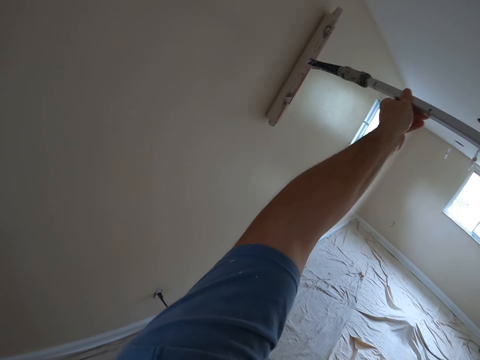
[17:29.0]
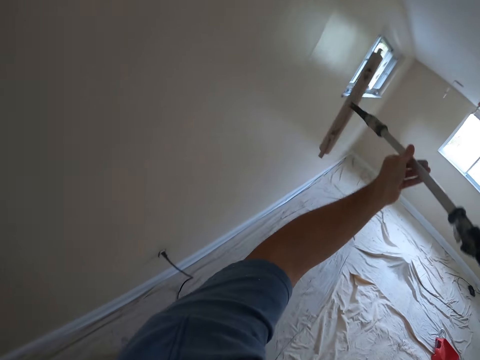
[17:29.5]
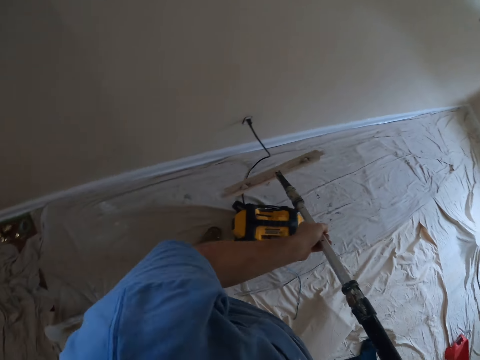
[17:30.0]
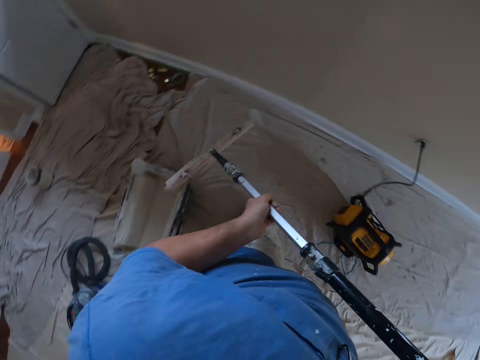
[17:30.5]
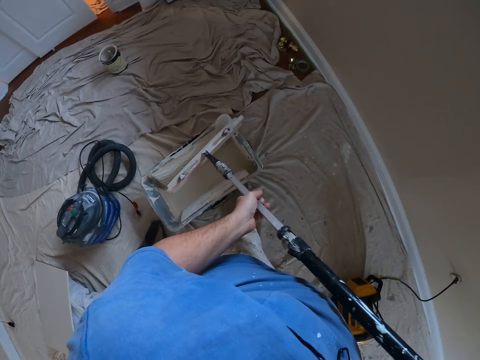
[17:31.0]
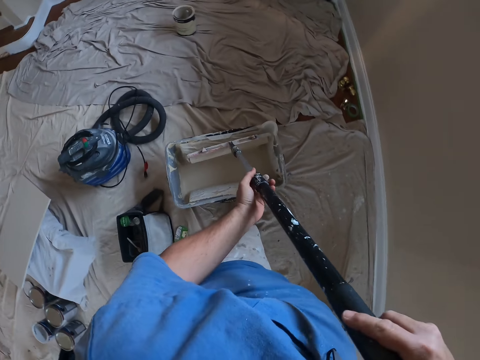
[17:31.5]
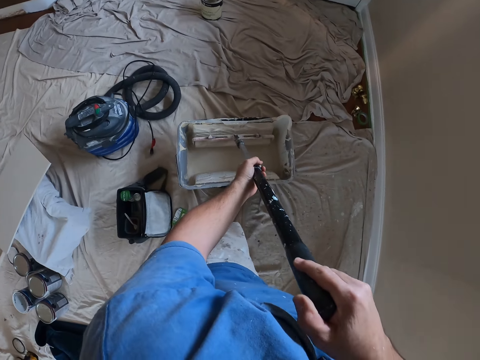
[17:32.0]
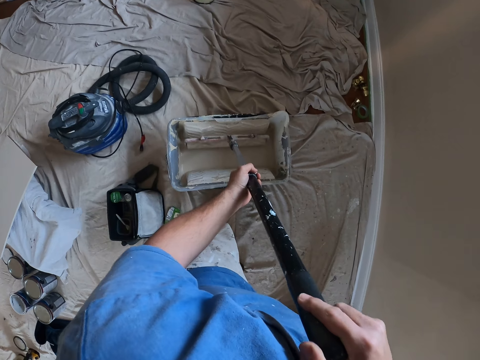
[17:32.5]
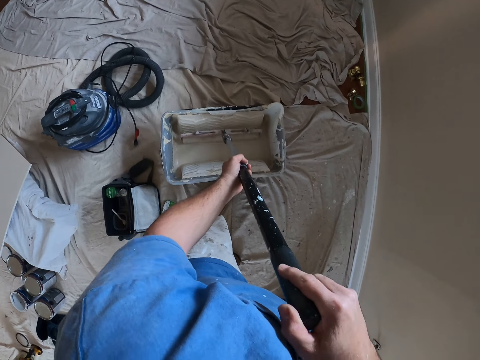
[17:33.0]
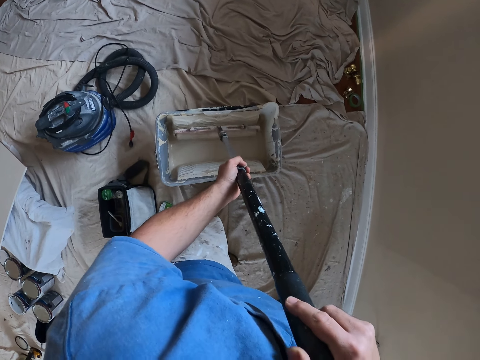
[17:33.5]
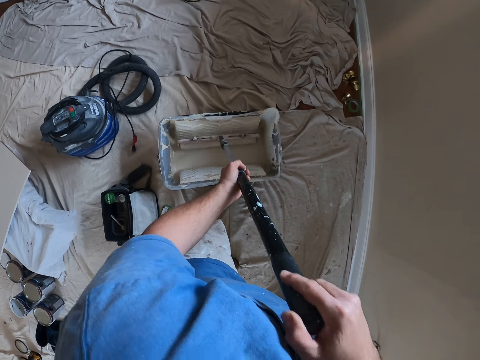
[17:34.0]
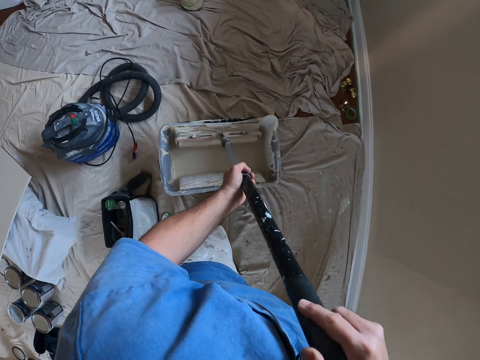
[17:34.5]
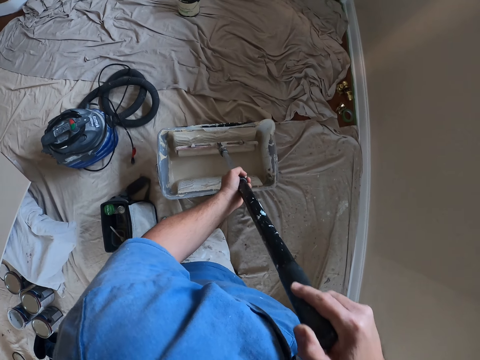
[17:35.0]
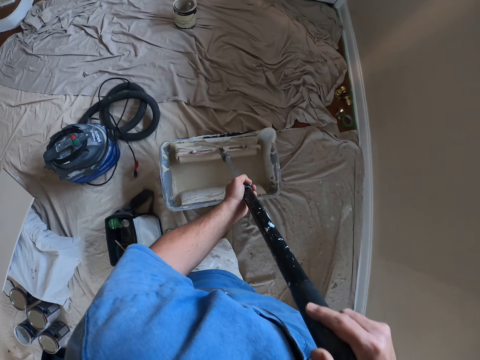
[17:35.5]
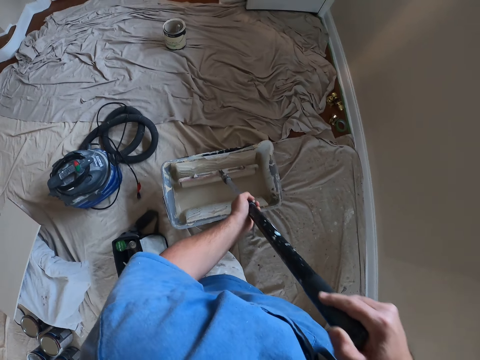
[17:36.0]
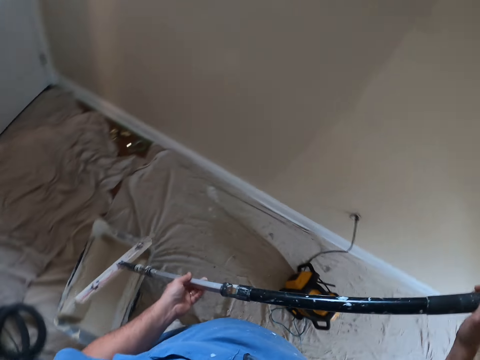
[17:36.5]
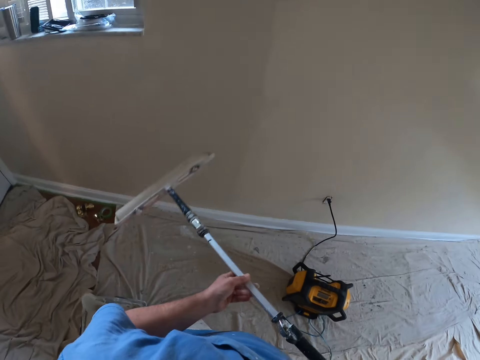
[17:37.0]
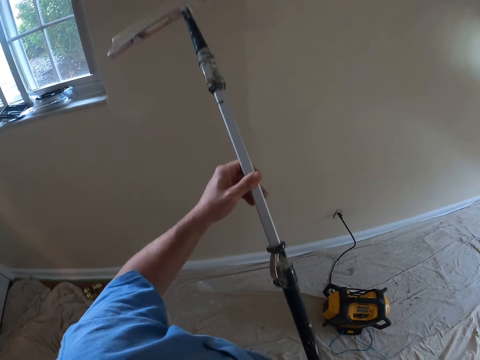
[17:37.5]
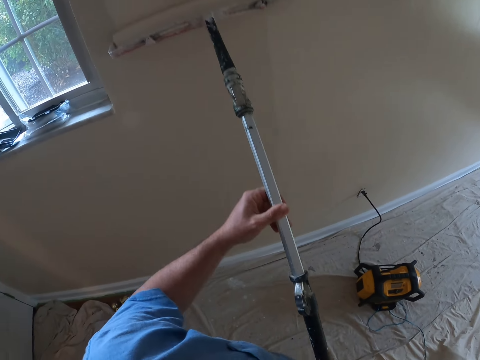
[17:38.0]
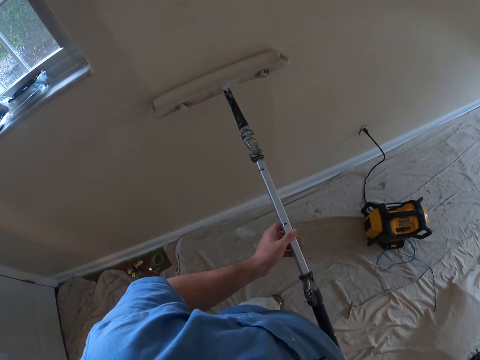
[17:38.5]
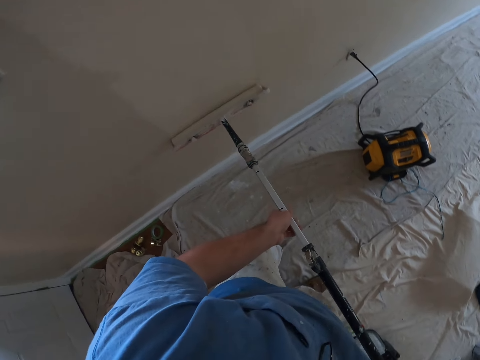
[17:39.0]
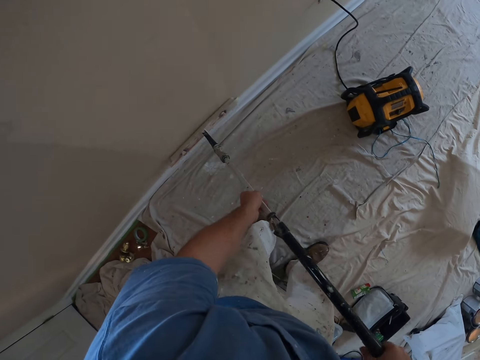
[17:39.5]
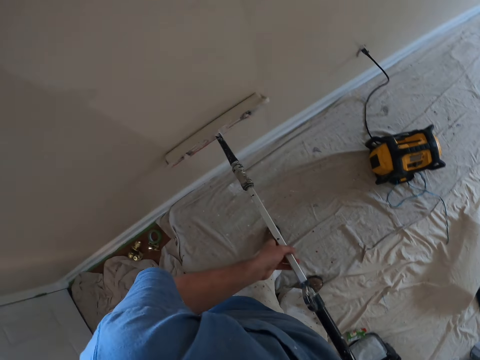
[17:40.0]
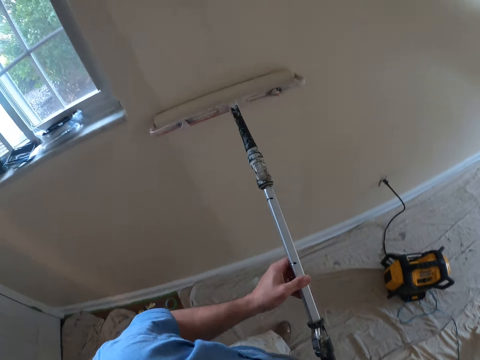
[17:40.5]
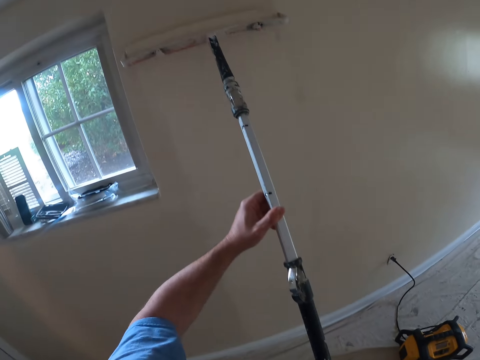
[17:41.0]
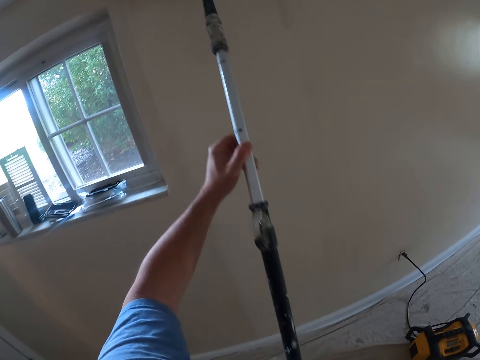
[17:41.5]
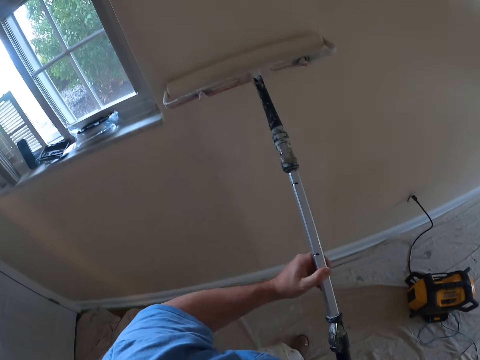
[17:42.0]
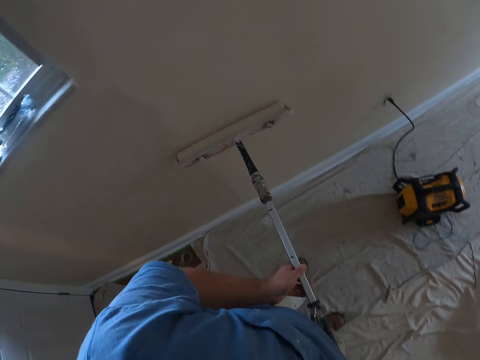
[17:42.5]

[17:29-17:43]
The camera wearer dips the brush in his hands into the paint container on the floor. He paints the wall with the brush in both hands.

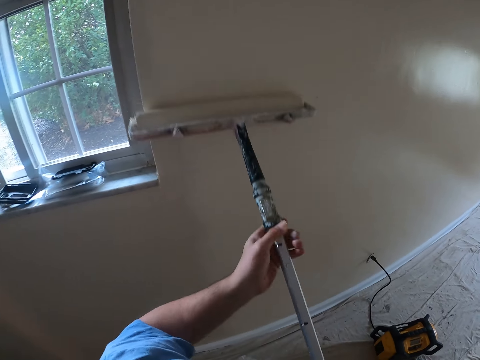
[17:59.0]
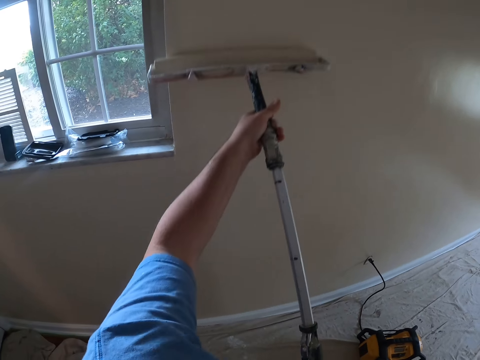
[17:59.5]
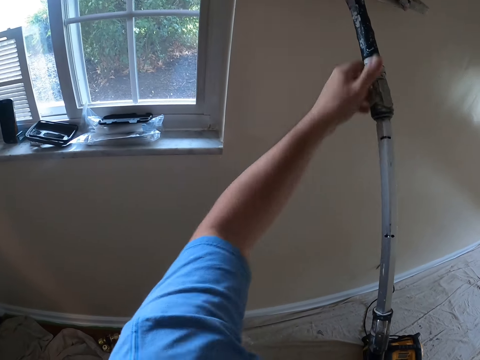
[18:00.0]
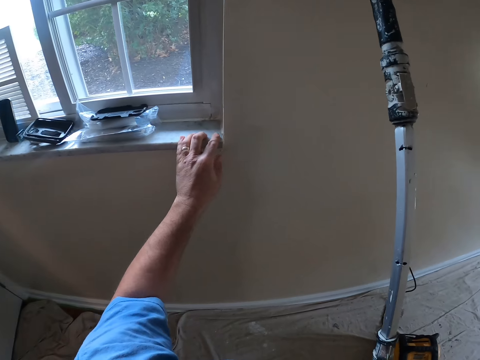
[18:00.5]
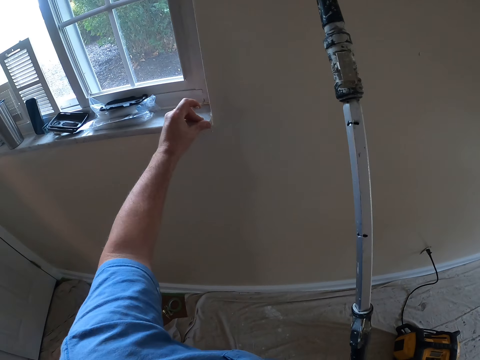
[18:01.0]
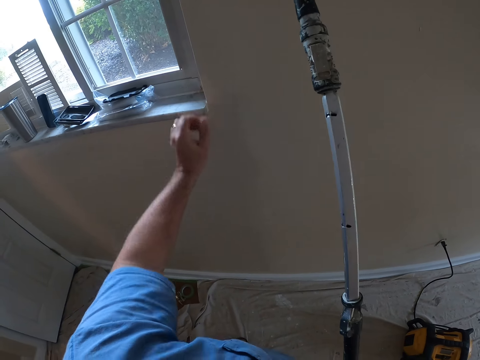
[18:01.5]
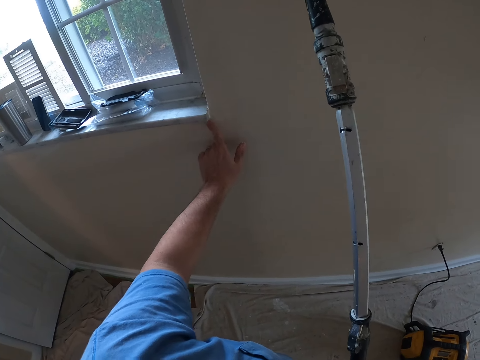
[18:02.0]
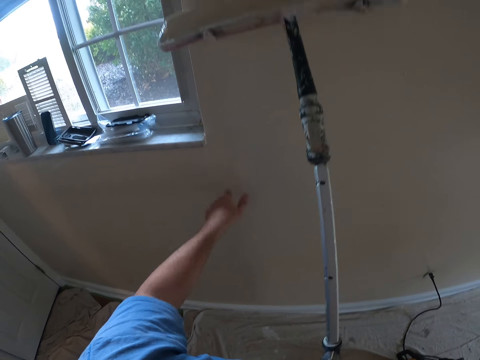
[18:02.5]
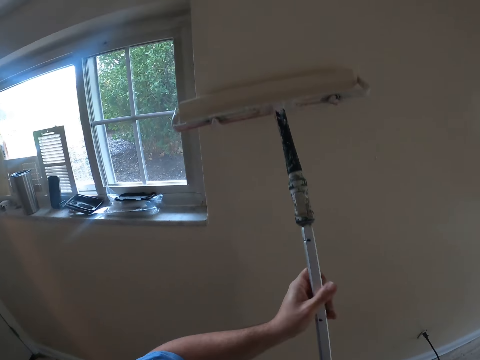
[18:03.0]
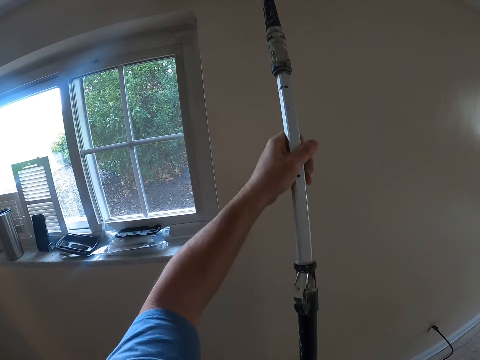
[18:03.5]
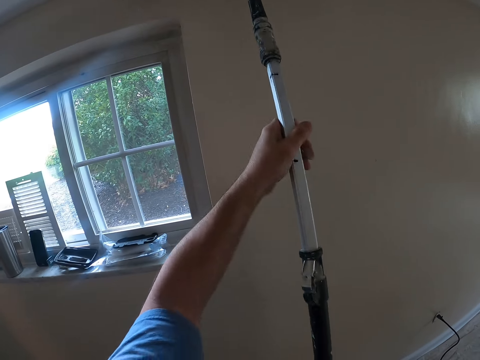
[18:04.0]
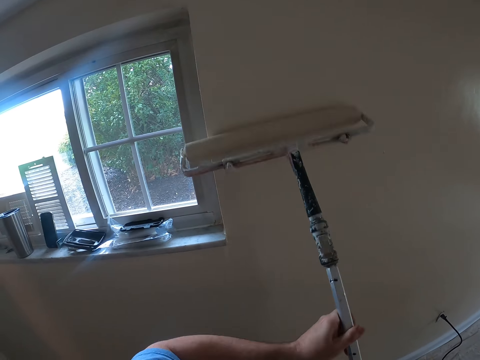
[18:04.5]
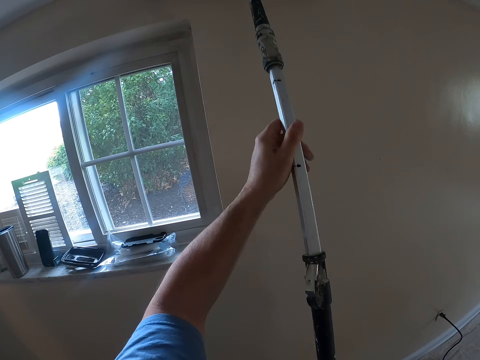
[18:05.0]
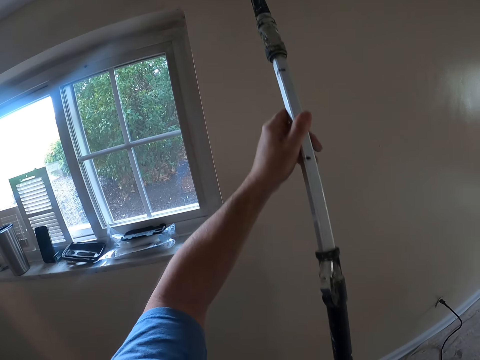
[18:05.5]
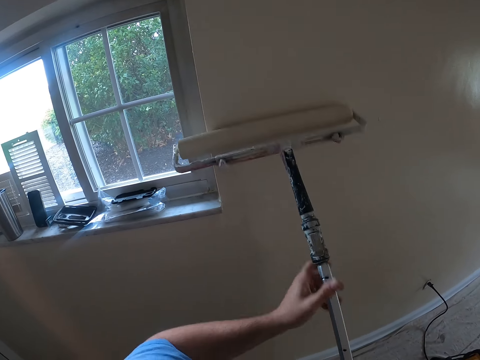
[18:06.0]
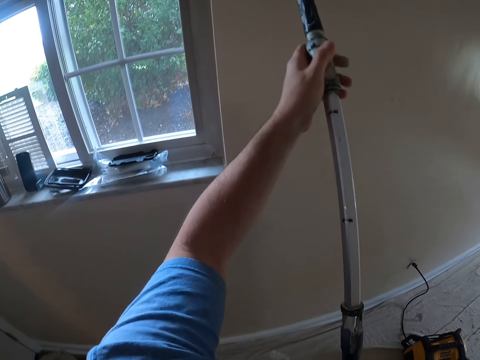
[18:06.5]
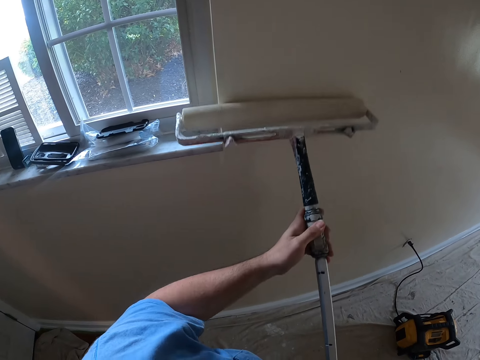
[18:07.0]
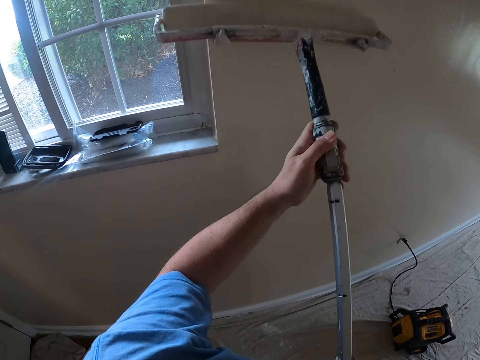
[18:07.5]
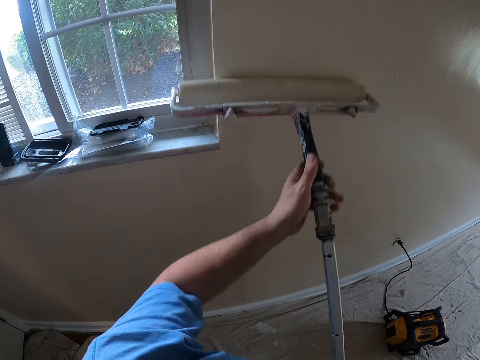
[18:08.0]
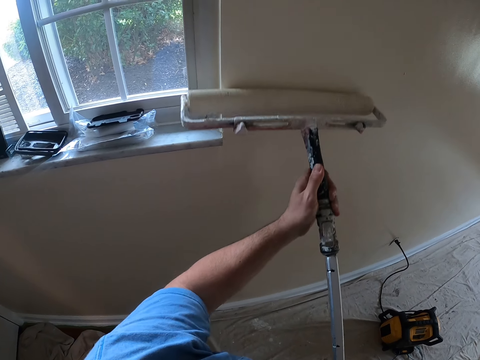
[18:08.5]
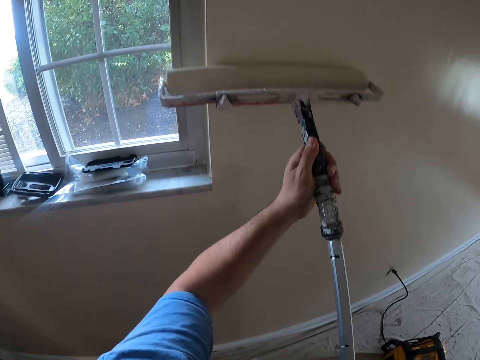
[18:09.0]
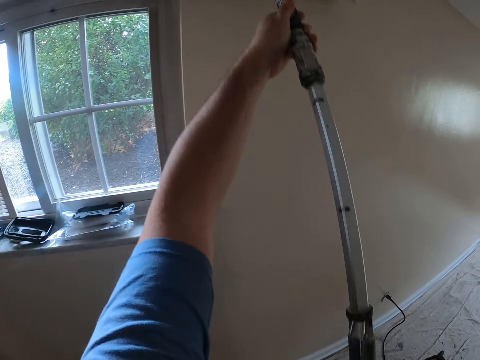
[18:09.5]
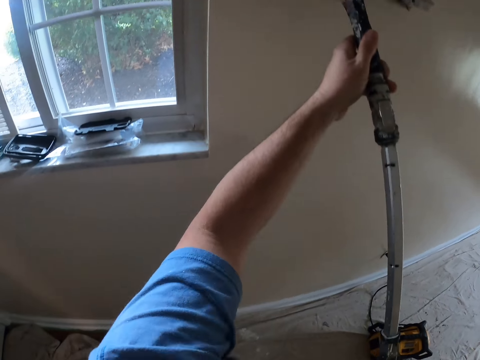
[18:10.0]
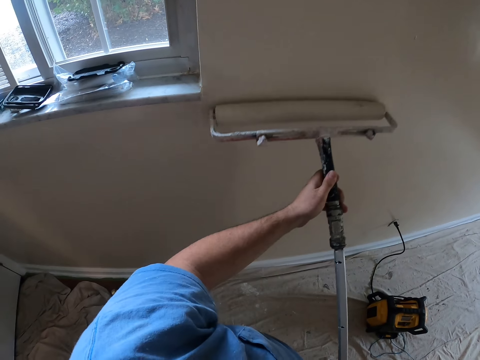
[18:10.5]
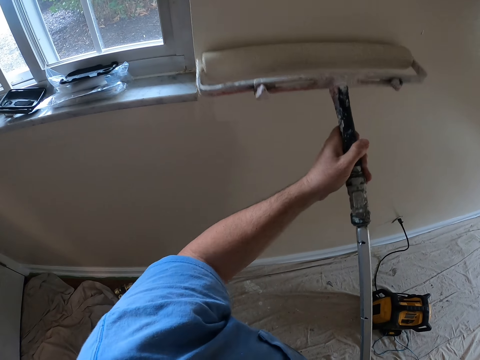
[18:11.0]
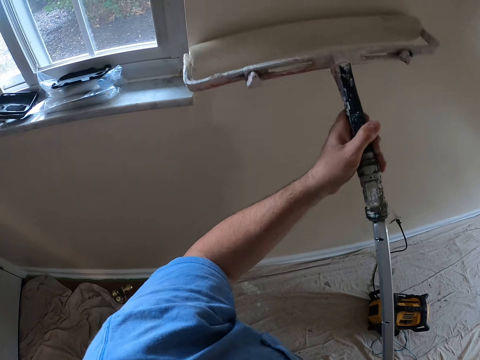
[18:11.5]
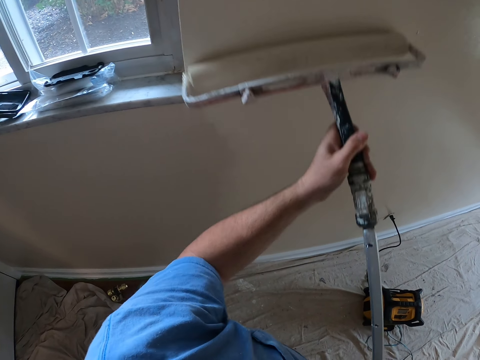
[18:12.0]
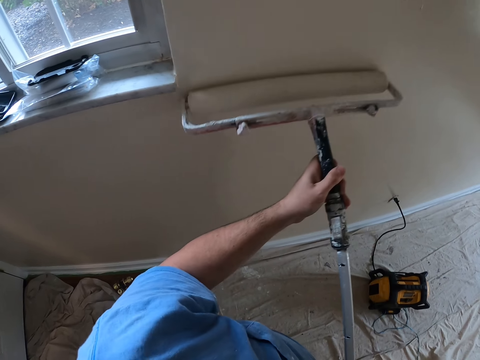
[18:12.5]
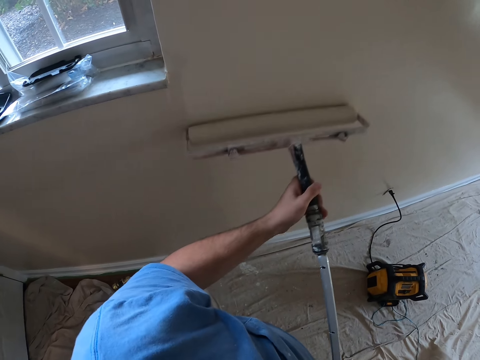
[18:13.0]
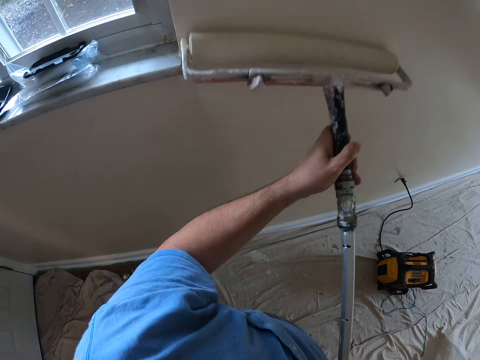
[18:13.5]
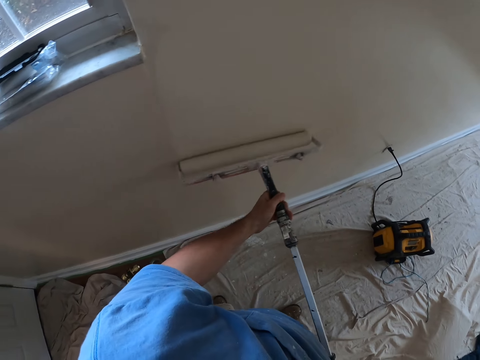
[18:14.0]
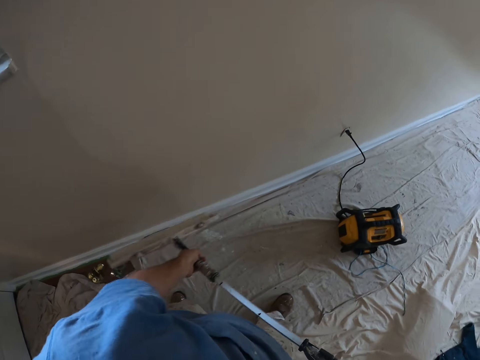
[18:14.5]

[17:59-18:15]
The camera wearer cleans some parts of the wall with his left hand. He touches the window stool with his left hand. He paints the wall with the brush in both hands.
